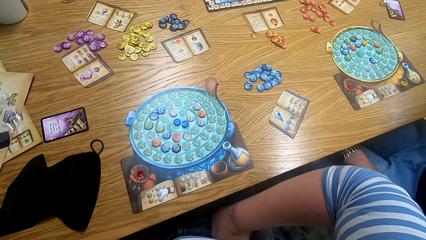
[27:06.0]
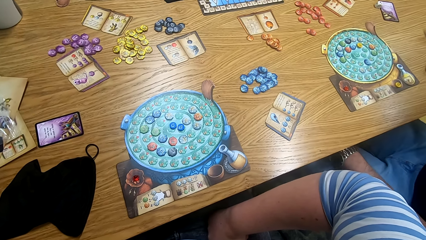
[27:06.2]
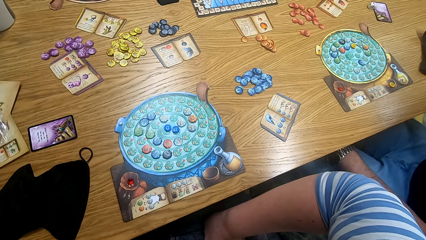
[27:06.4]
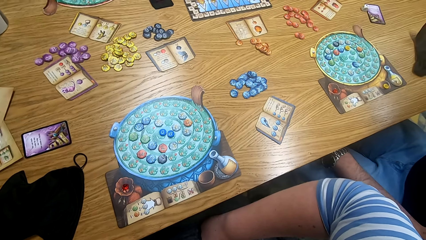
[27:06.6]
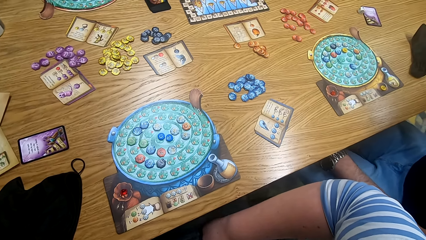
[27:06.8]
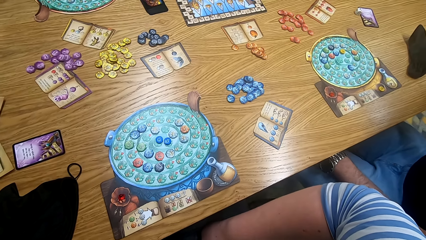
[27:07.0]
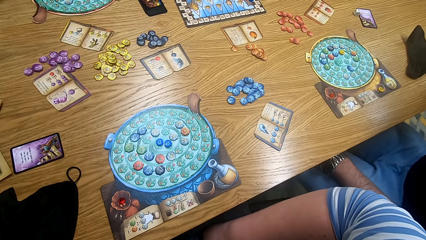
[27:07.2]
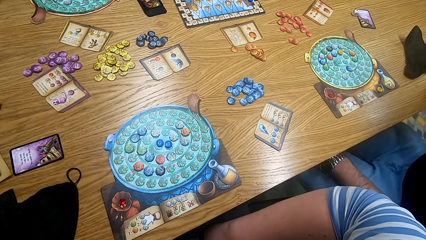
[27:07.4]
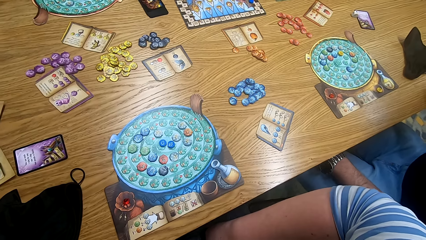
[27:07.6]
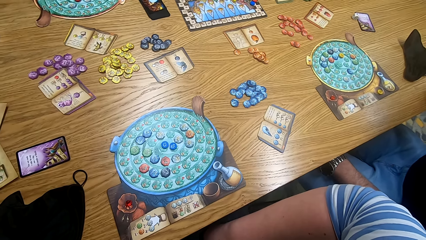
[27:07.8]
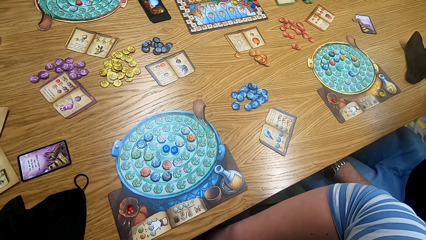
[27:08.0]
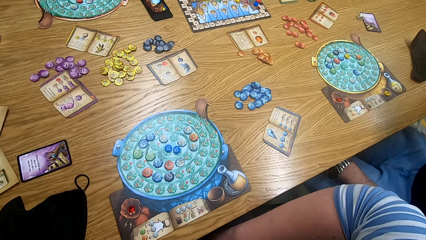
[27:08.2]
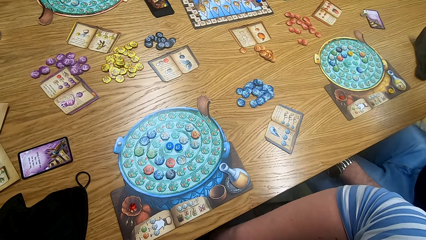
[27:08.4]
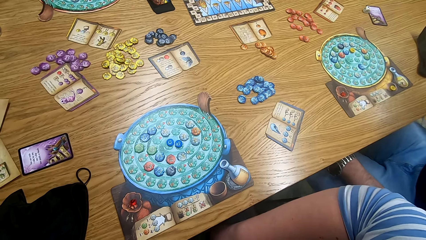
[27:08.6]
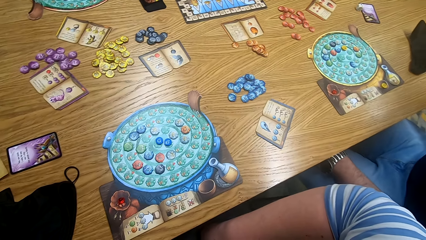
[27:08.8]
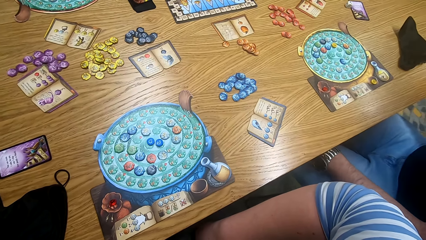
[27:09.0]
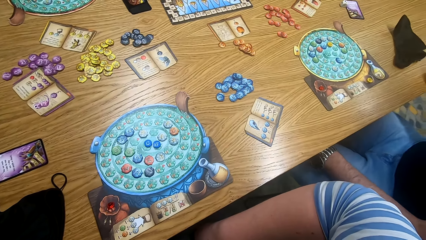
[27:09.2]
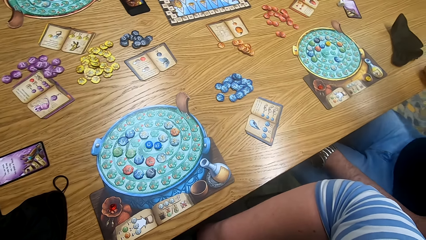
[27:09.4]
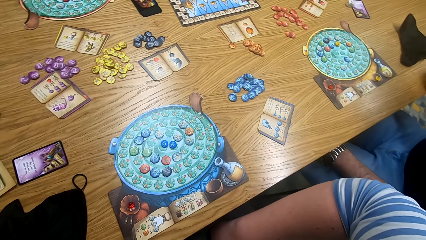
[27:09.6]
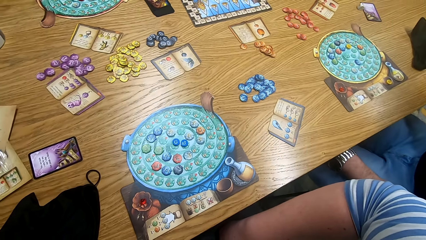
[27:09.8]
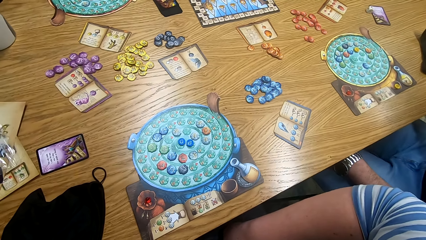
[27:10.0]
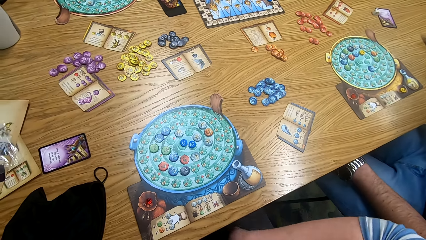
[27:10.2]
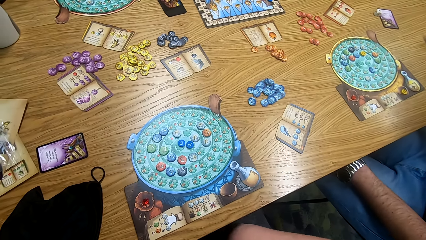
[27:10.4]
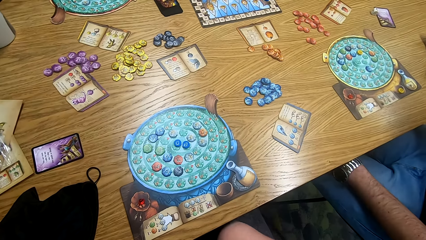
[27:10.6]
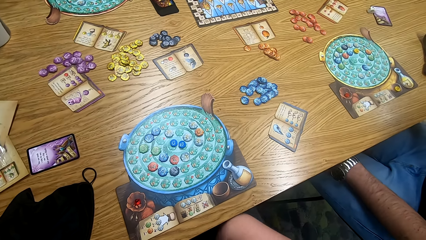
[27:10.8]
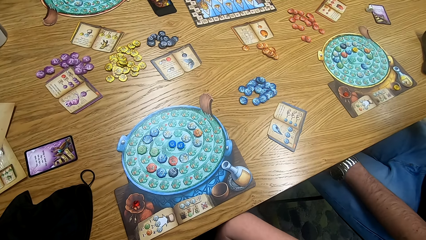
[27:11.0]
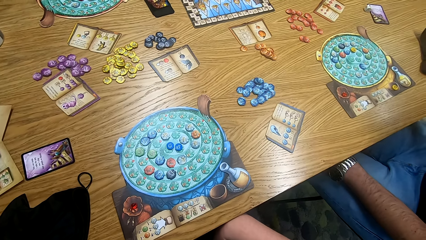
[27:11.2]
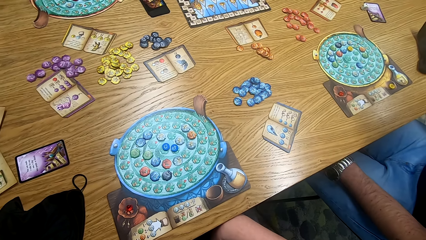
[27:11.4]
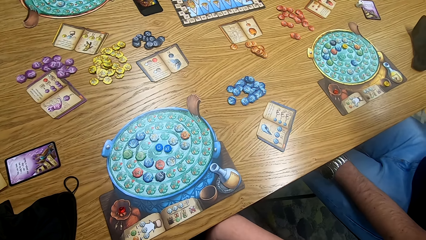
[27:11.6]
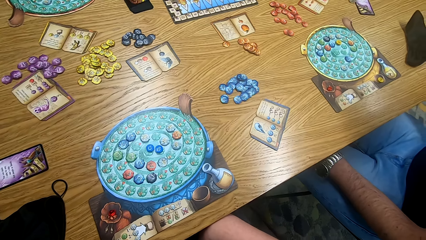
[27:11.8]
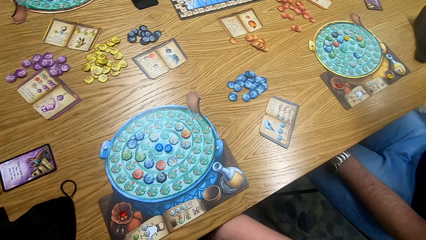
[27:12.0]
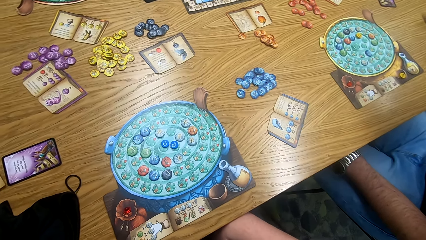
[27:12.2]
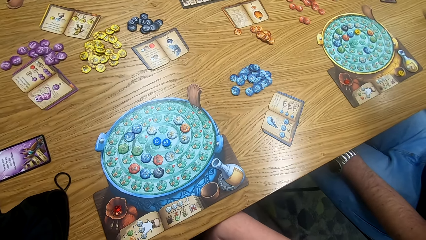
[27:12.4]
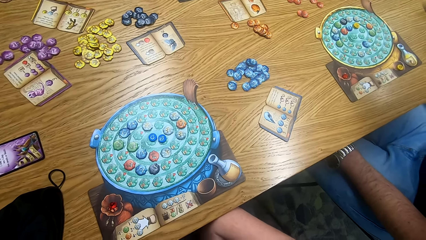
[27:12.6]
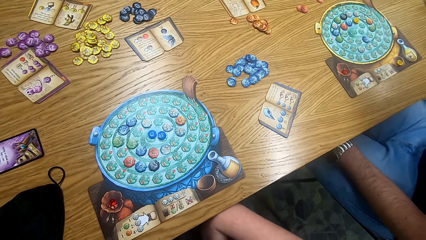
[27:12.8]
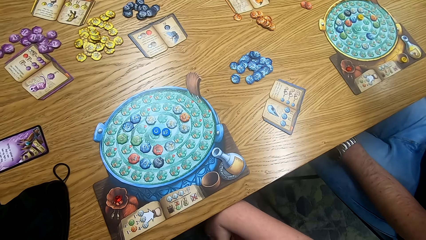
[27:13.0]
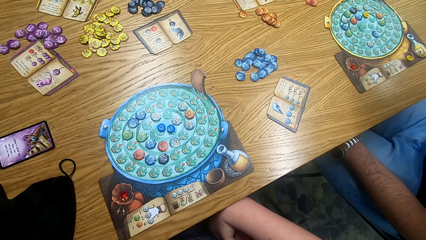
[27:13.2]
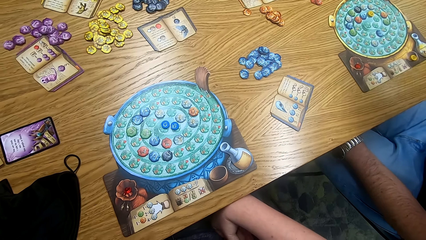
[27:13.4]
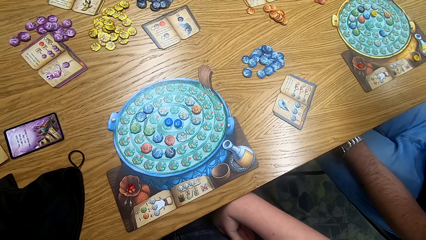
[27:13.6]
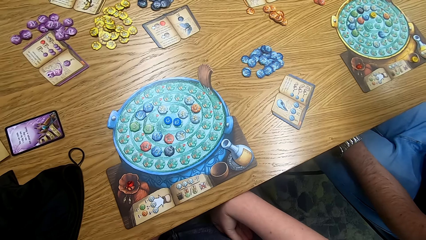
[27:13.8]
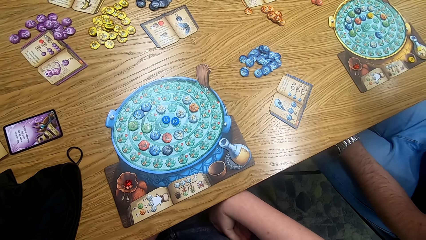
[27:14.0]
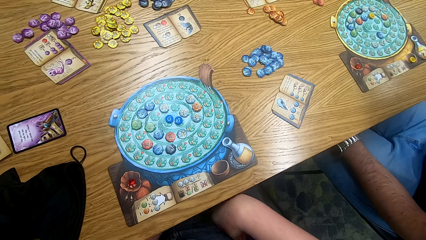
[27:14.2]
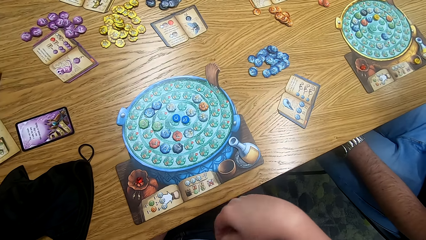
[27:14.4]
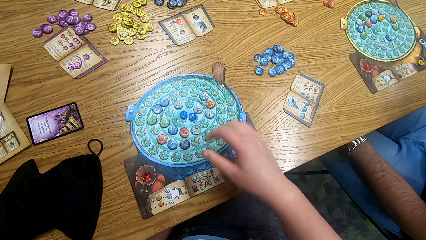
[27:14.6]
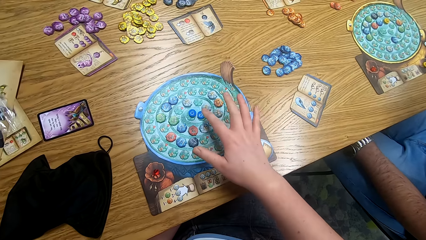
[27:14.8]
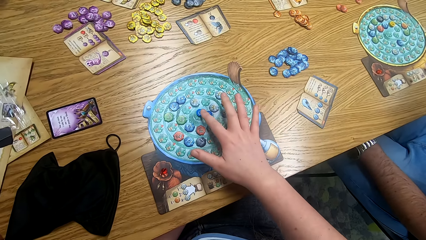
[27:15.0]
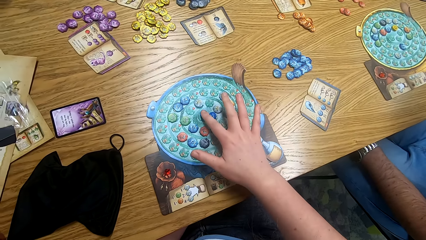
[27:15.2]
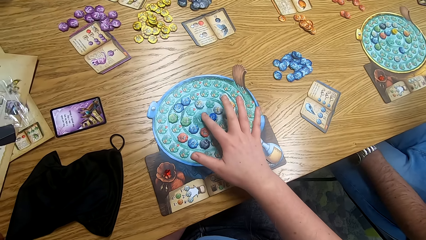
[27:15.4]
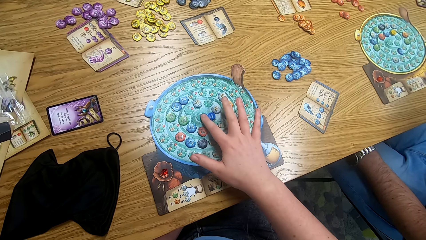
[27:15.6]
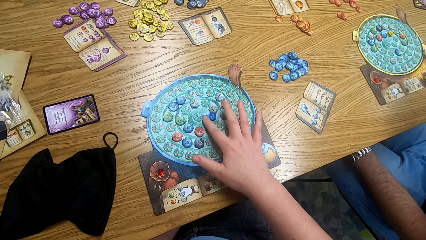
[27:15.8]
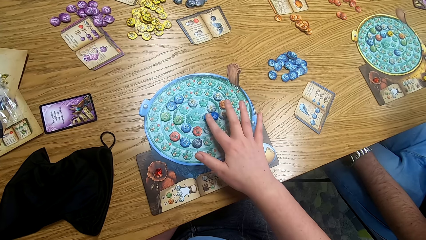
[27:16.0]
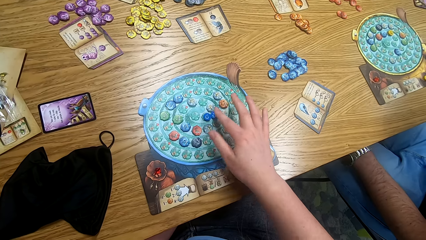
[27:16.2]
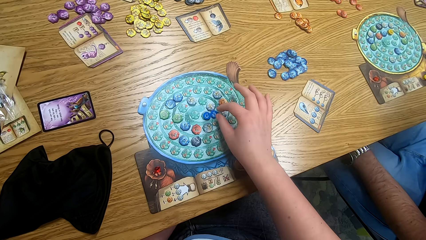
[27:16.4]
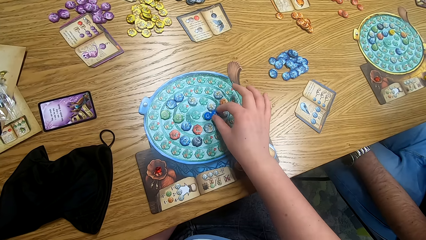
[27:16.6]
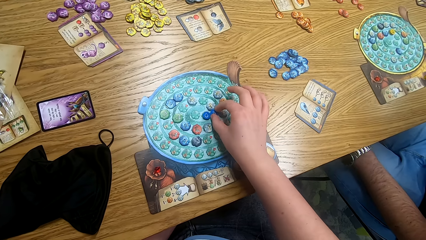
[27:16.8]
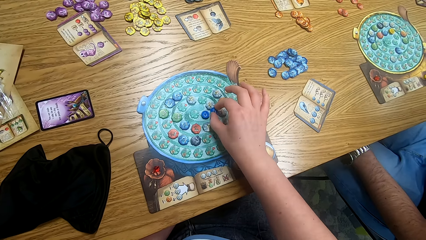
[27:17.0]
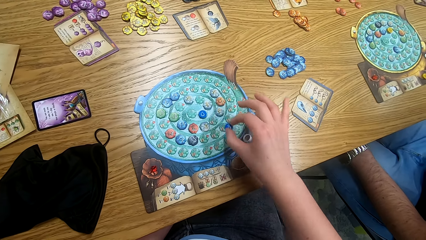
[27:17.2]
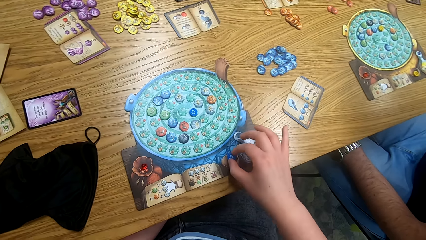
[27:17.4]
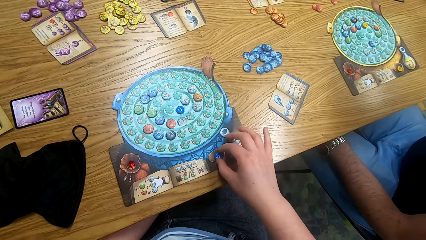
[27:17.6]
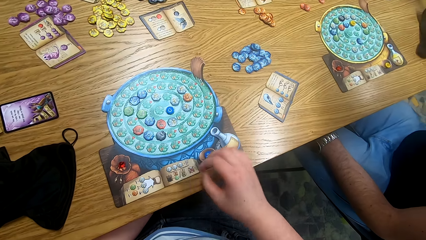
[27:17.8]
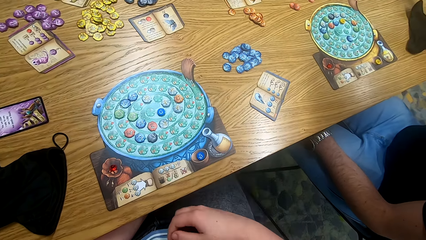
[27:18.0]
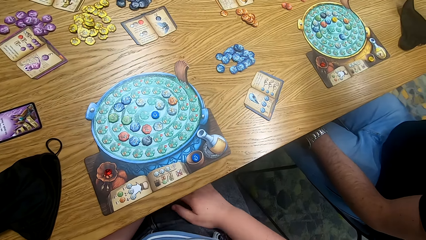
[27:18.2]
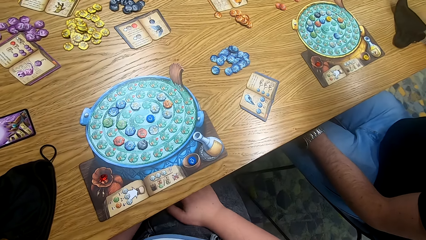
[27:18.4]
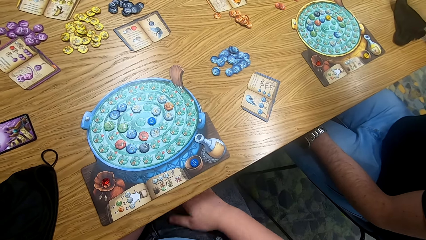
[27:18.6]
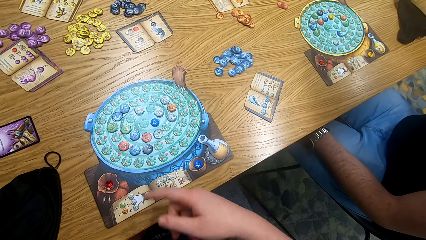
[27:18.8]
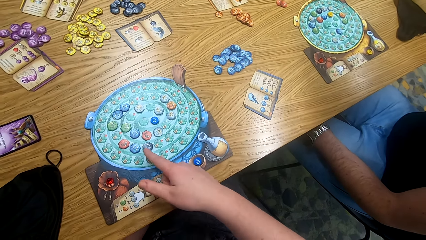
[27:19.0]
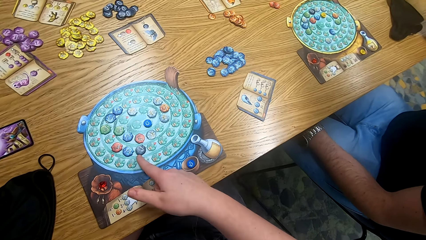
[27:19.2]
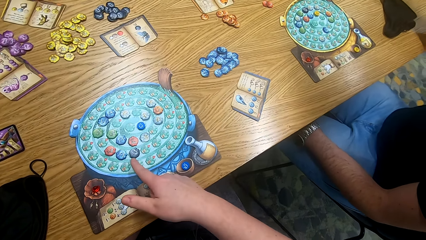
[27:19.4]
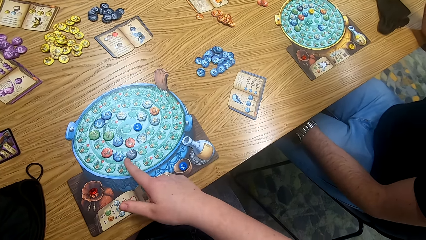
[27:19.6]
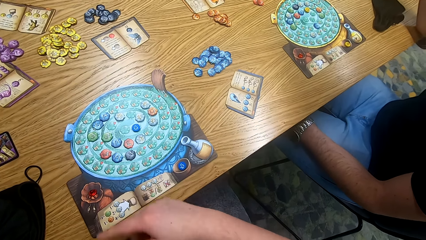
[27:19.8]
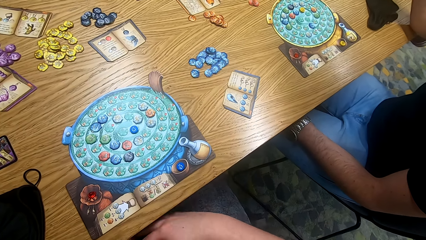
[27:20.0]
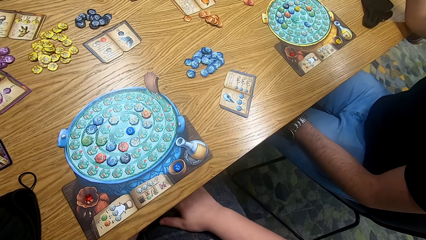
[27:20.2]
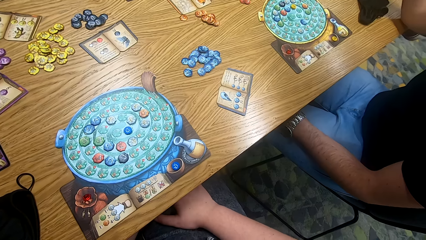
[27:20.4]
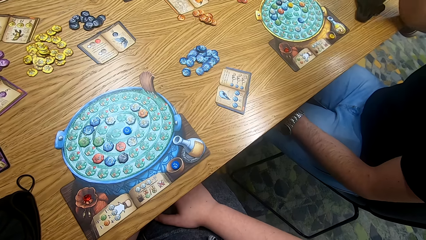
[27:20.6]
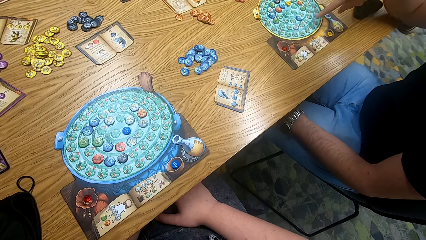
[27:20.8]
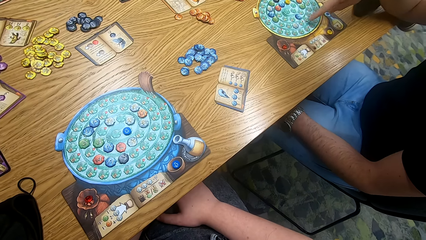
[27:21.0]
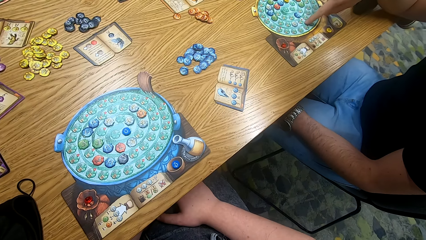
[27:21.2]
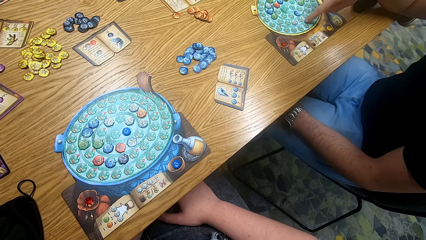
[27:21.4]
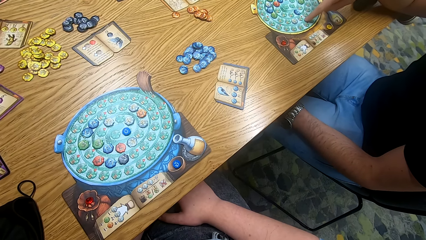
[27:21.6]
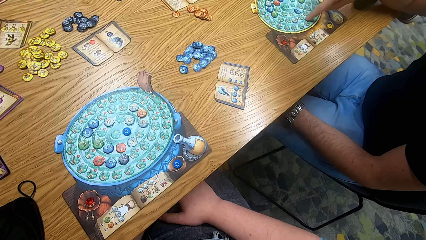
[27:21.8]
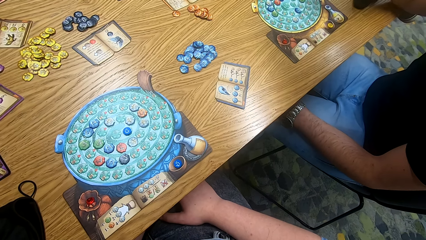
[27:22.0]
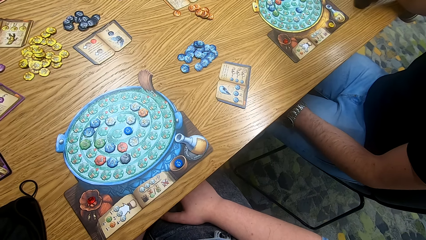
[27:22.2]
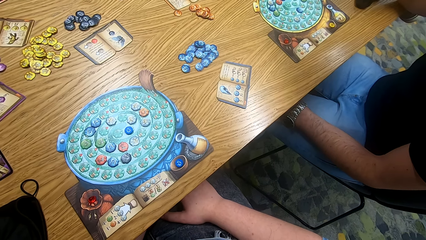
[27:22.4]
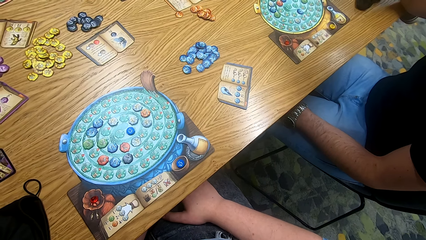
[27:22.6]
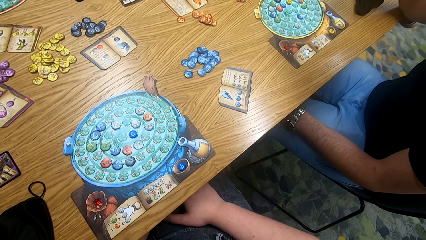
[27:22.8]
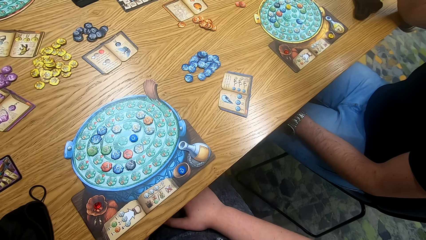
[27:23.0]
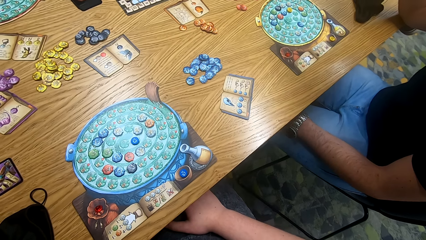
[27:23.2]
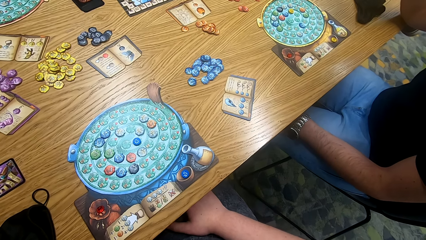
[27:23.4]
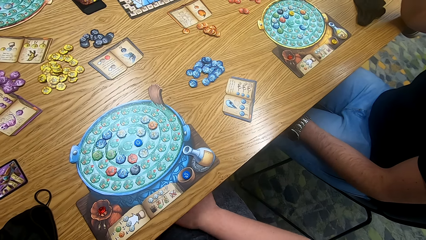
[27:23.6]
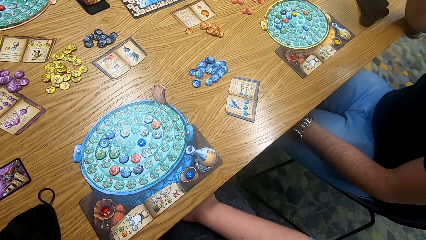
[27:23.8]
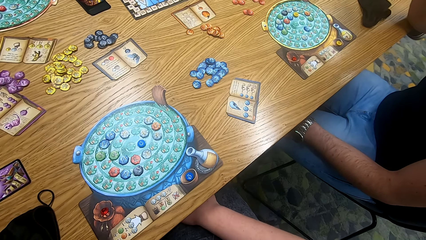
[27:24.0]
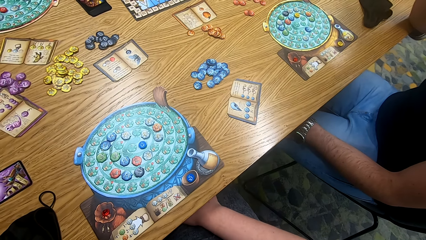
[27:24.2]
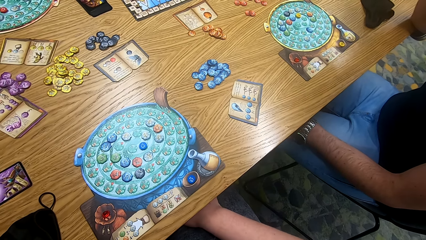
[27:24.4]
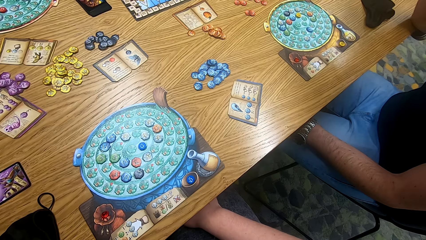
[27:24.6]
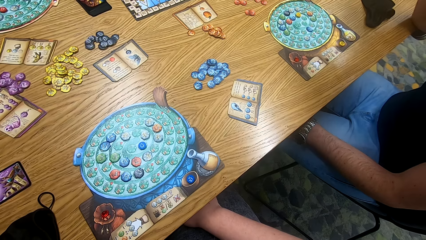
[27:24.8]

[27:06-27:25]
The camera wearer looks around. They look around again. They play scrabble. They remove a tile from the game board. They point at the game board. A man points at the game board. The man plays the game. The camera wearer looks around.
